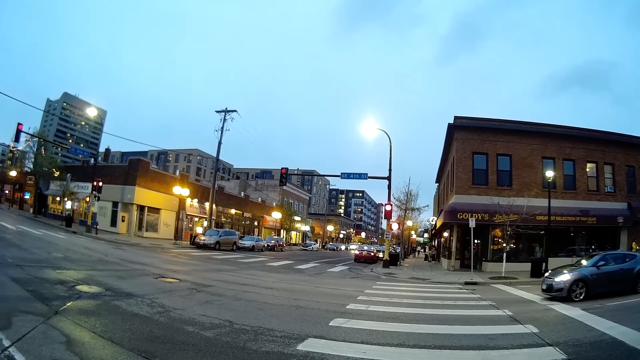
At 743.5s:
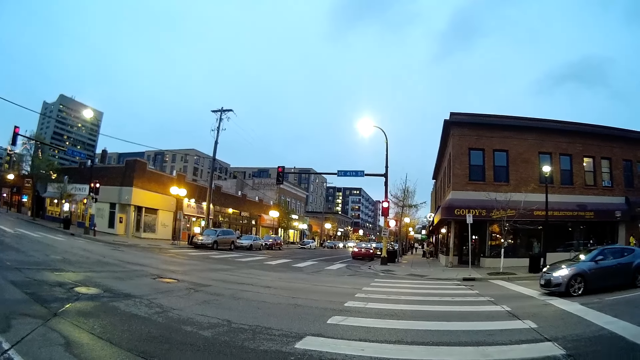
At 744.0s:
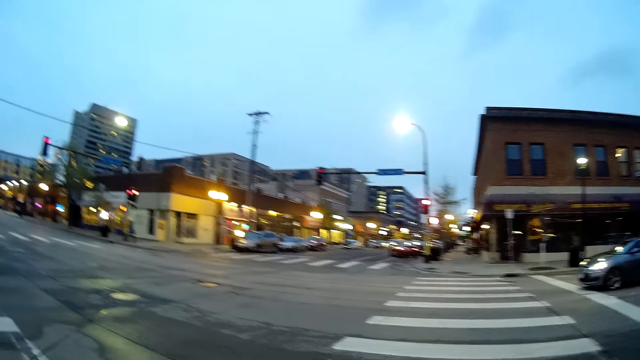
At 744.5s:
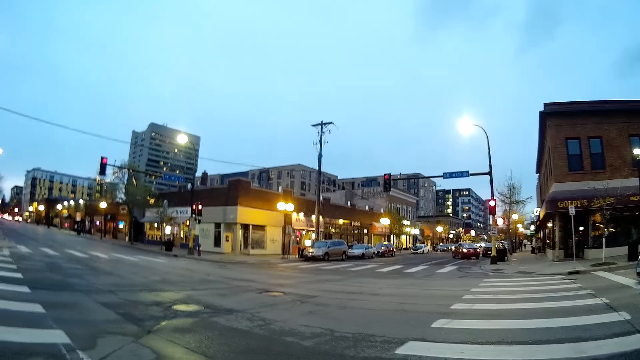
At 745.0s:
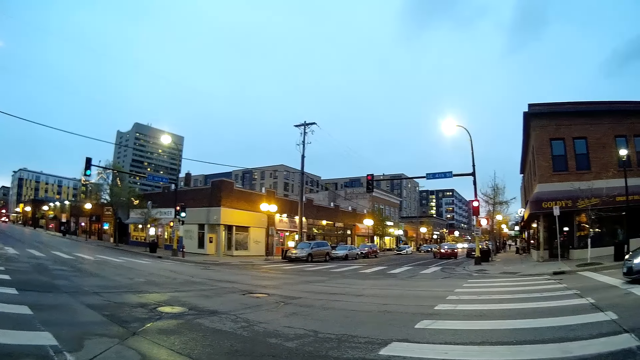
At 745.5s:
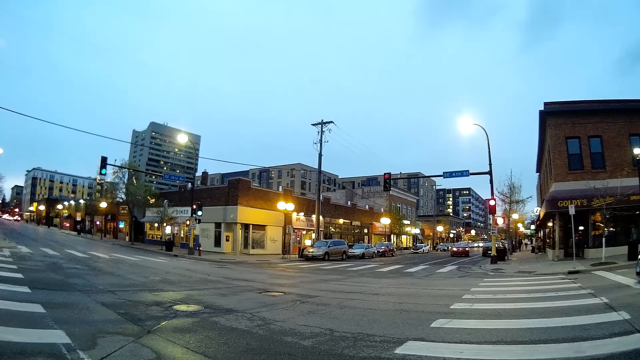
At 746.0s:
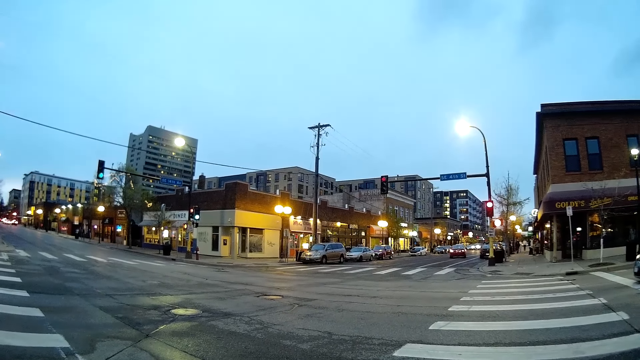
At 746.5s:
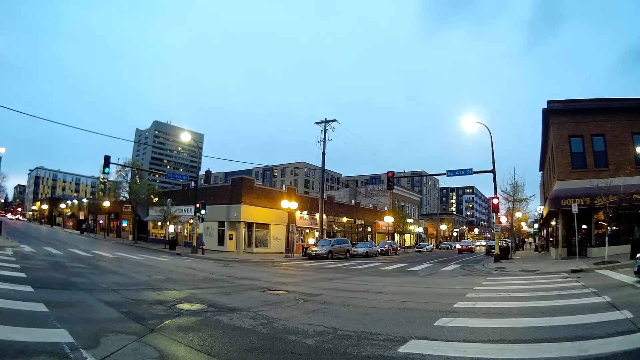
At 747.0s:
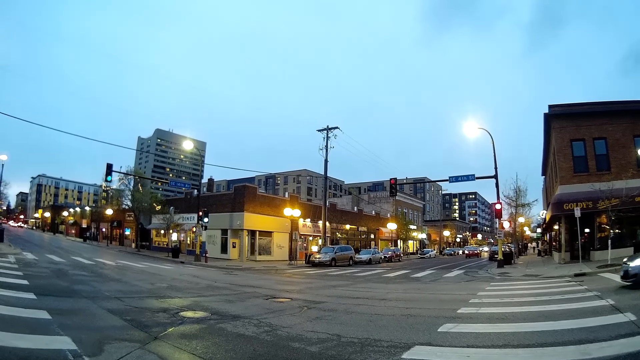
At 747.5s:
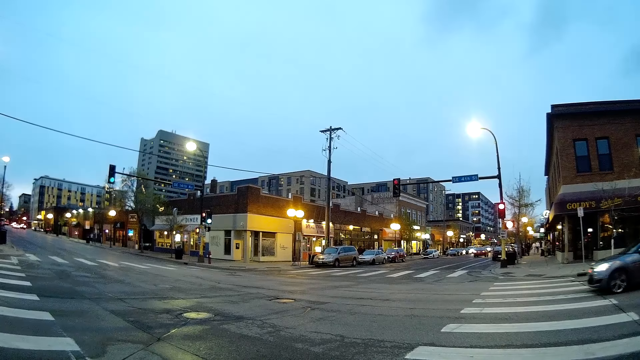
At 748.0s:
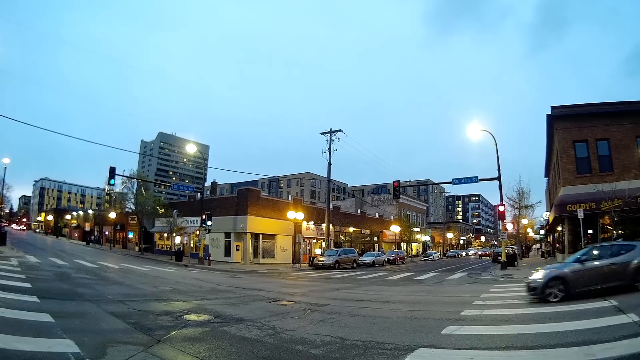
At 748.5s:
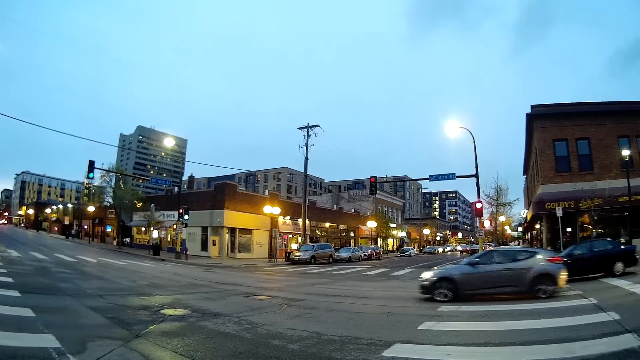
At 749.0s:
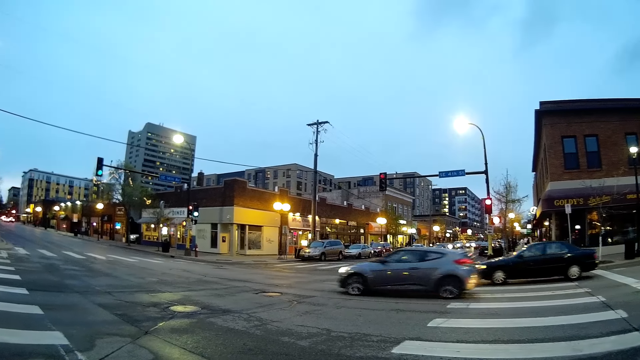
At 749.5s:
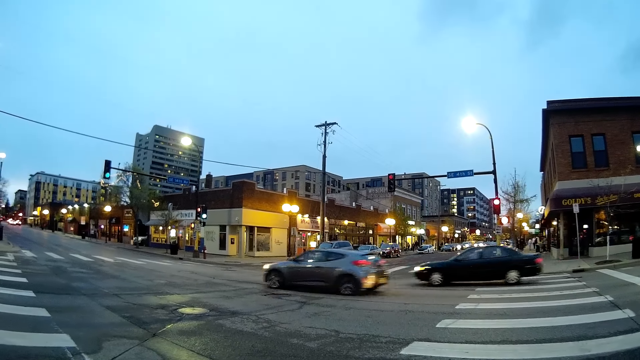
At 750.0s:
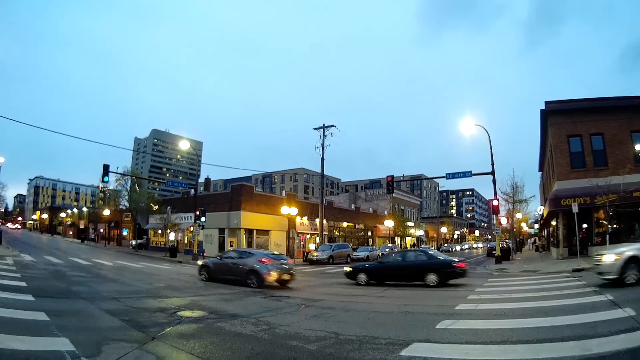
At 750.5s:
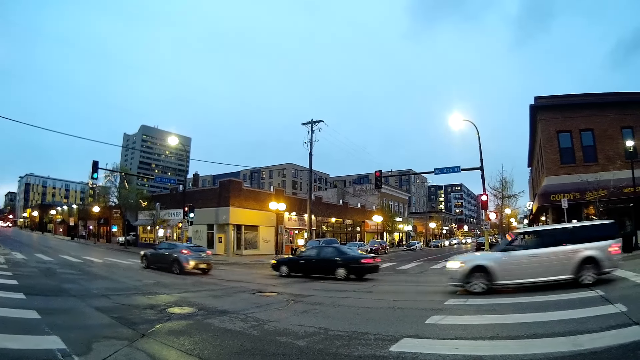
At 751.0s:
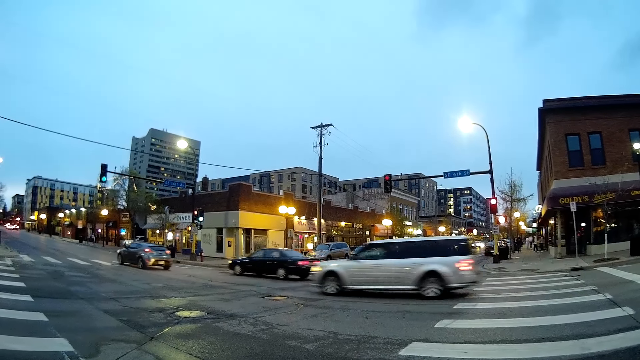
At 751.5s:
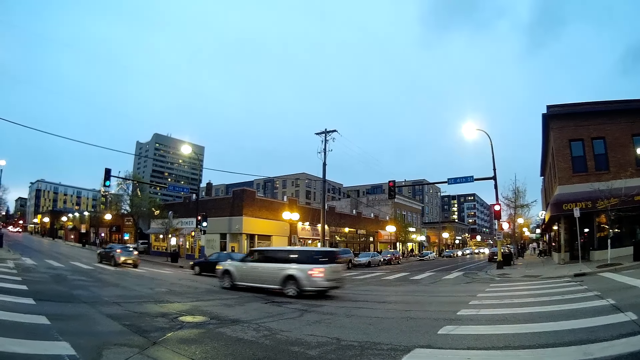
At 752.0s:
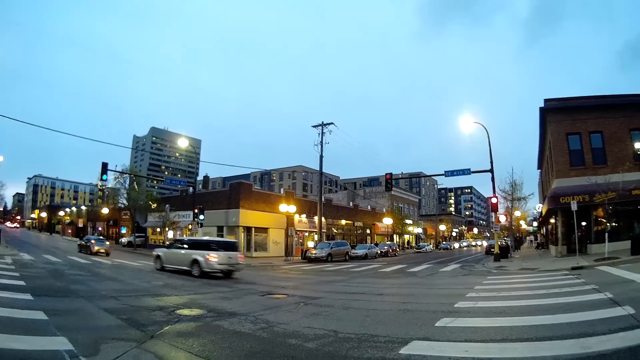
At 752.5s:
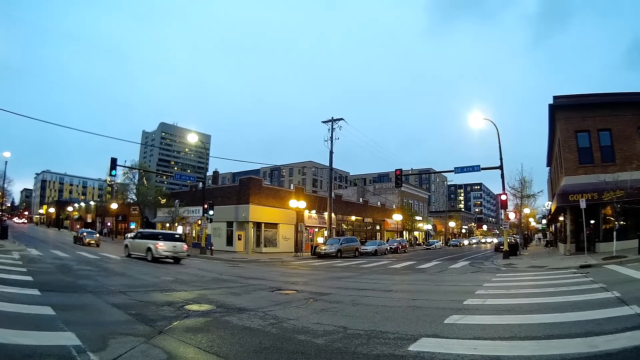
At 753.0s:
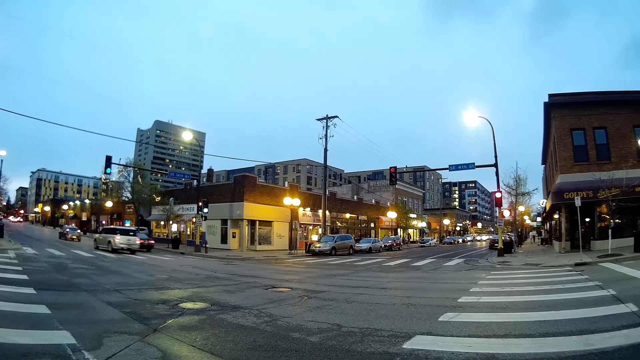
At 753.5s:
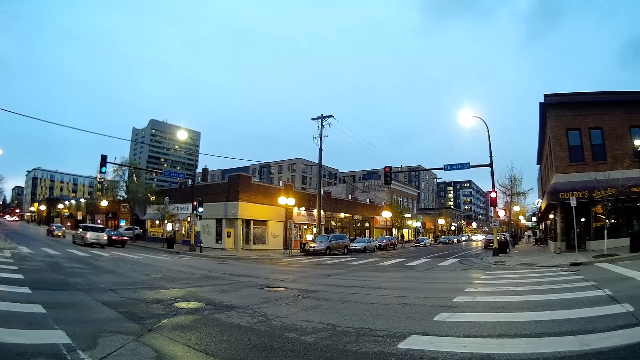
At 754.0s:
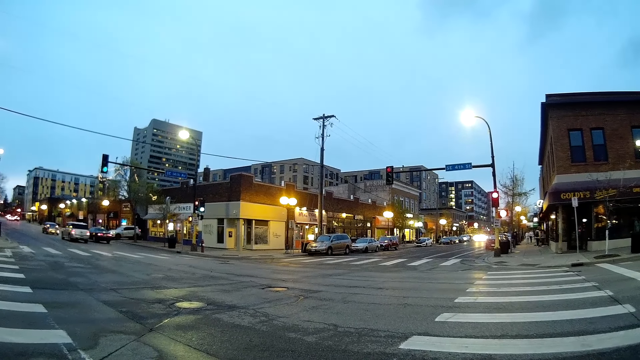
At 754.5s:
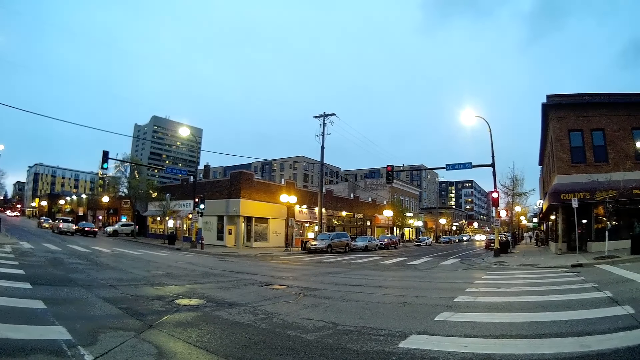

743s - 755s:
A grey car drives past the camera wearer. A black car drives past them. A metallic grey car drives past them.

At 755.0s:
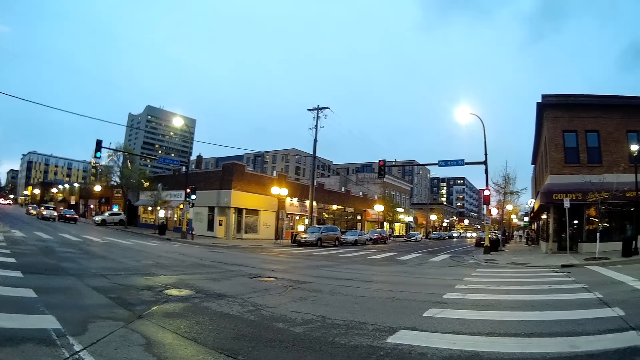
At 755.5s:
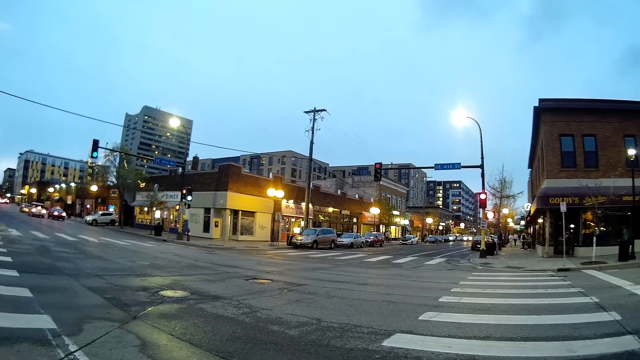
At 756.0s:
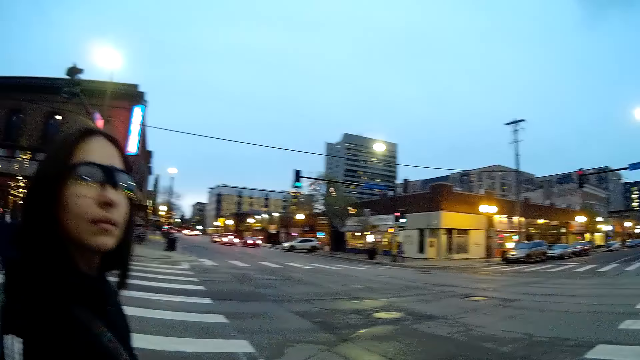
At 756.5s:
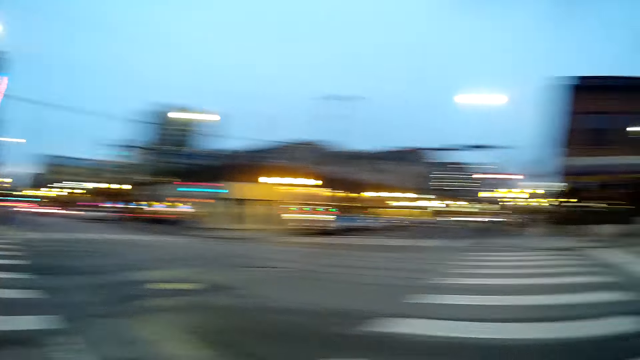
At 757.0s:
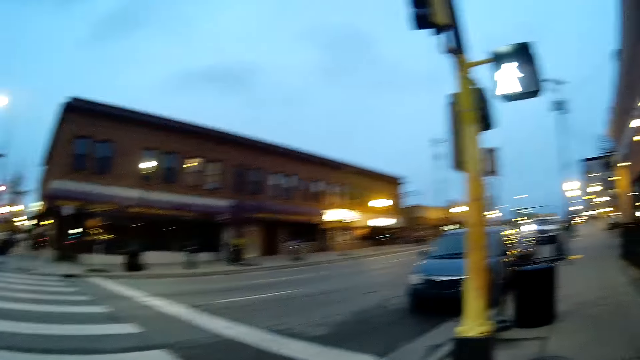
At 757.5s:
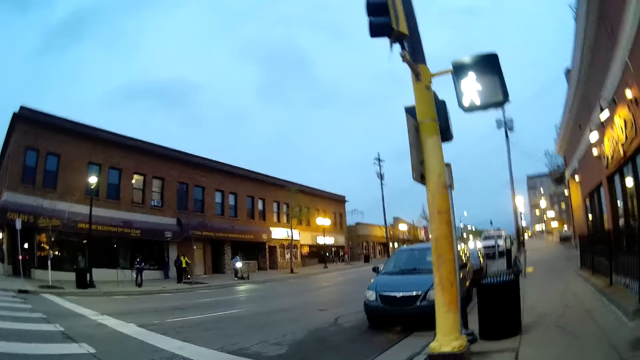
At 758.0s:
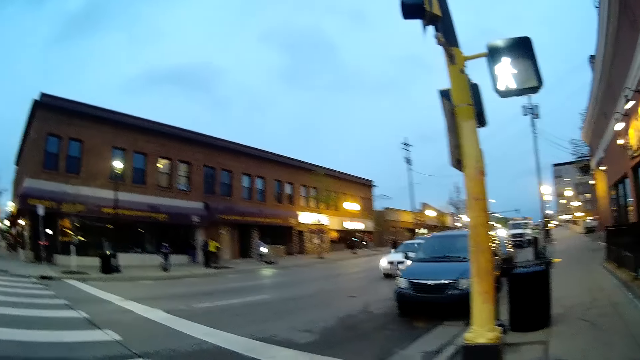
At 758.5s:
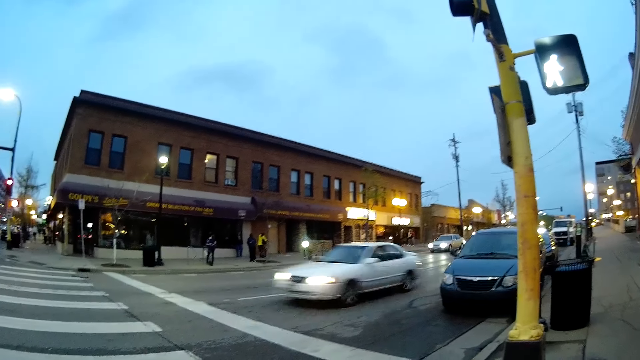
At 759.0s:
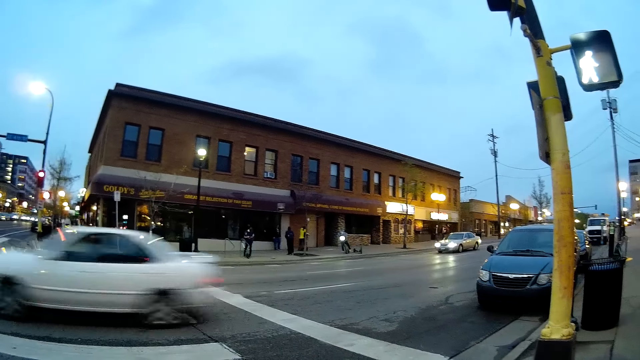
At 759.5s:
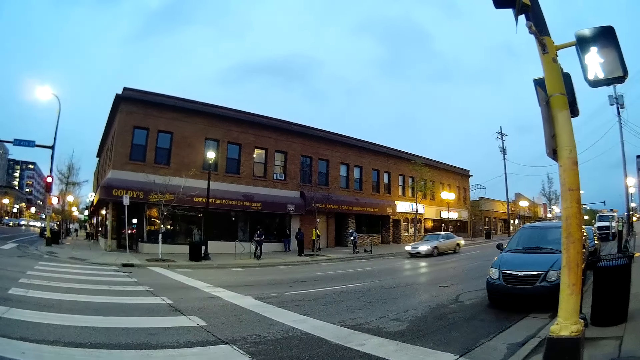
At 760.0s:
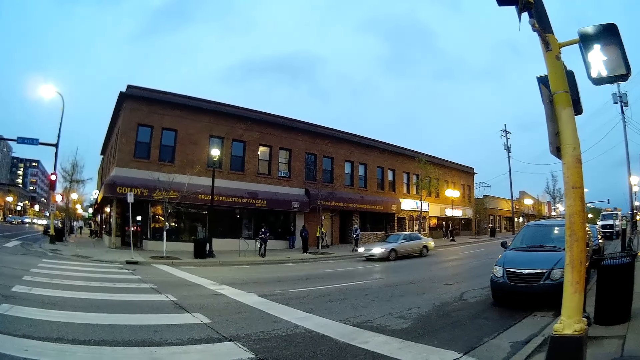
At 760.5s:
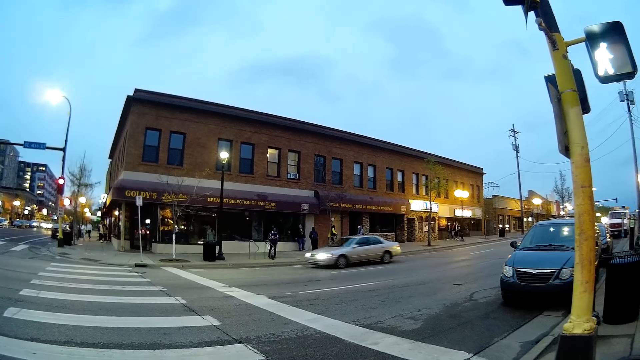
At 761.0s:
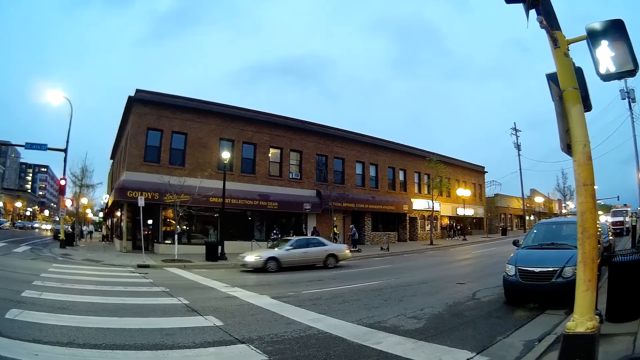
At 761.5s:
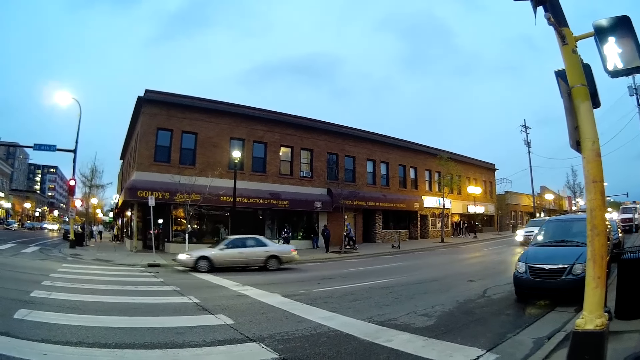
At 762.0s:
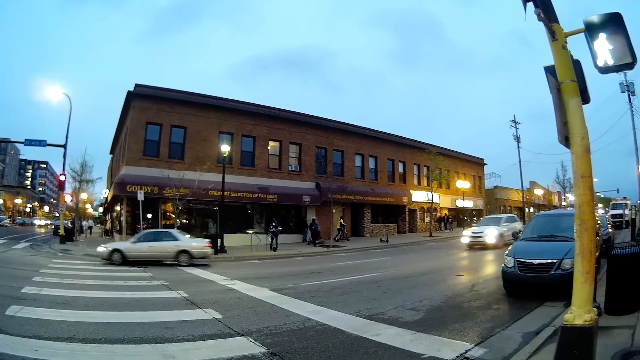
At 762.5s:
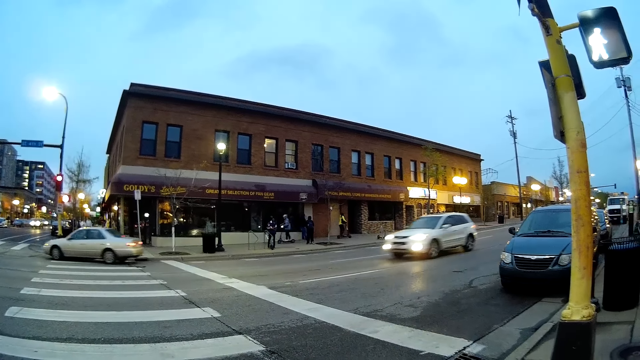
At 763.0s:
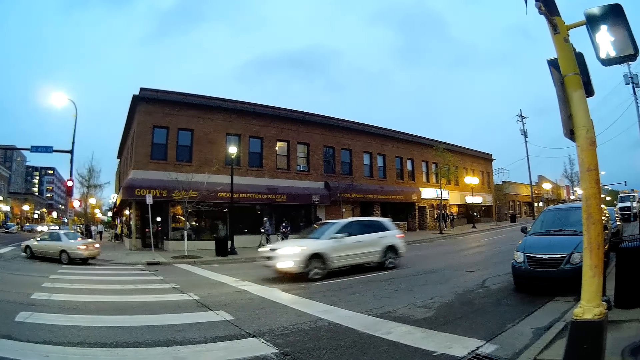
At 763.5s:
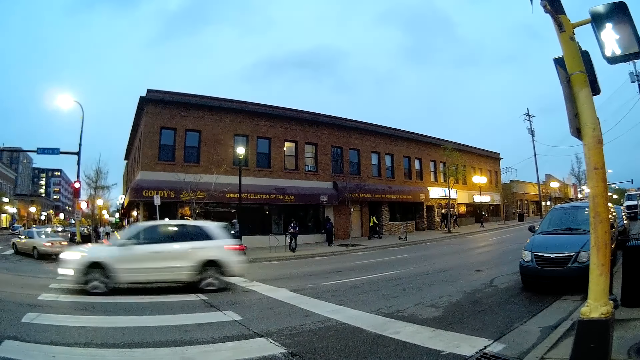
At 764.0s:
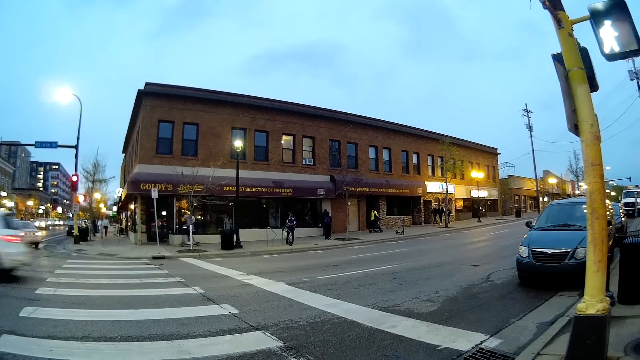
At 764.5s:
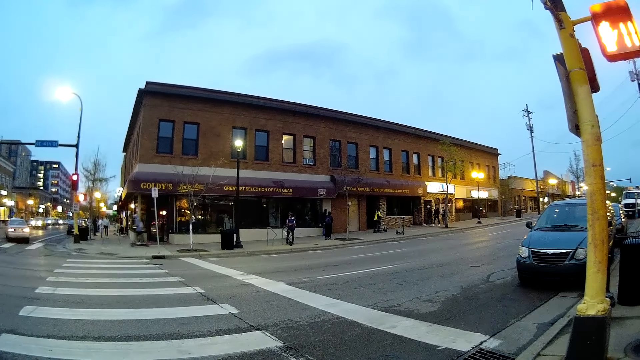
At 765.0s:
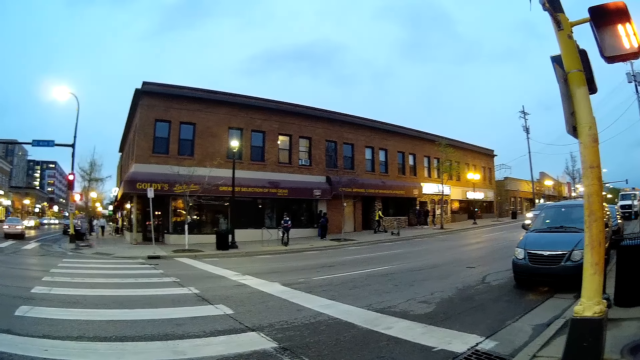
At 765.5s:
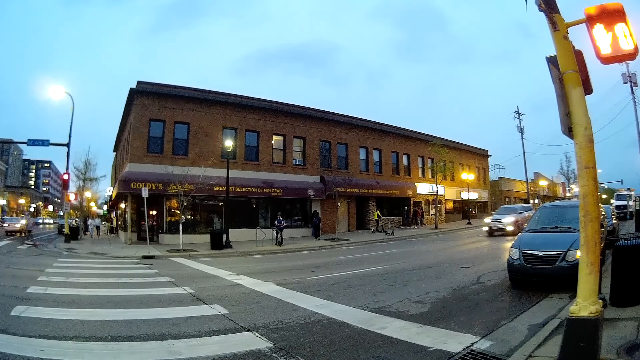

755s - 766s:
A white car drives past the camera wearer. They stare at the road. Another white car drives past them.
